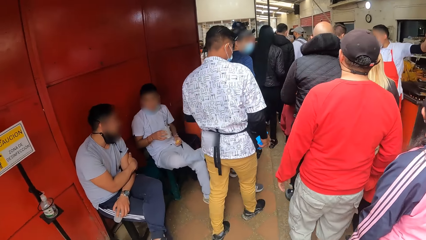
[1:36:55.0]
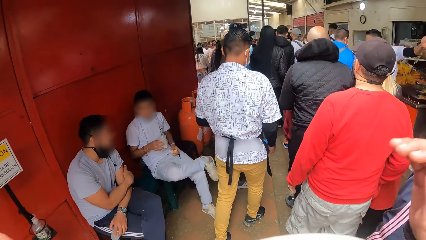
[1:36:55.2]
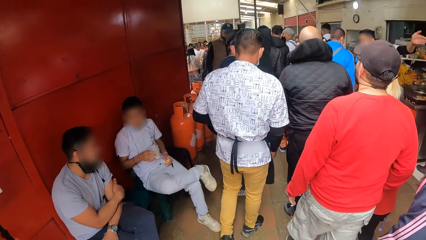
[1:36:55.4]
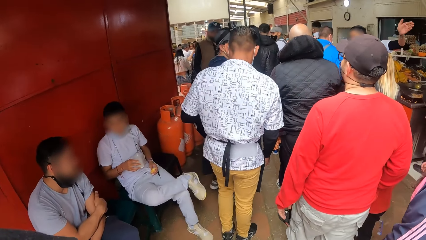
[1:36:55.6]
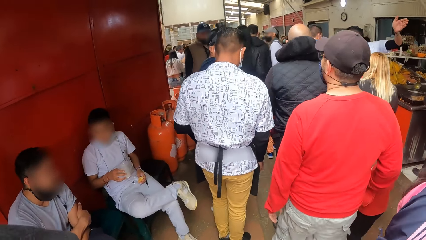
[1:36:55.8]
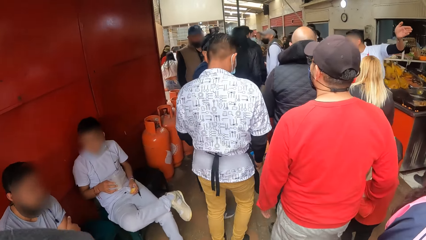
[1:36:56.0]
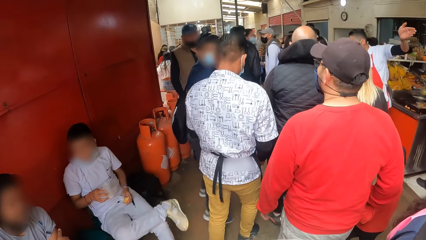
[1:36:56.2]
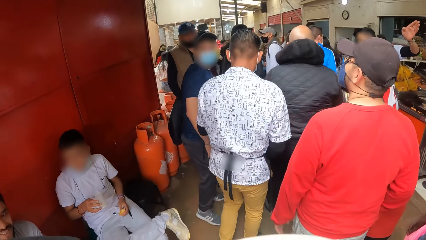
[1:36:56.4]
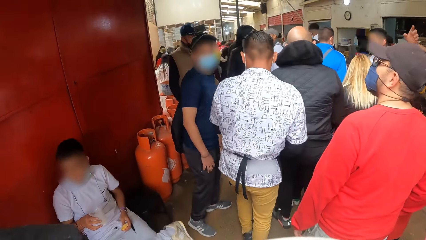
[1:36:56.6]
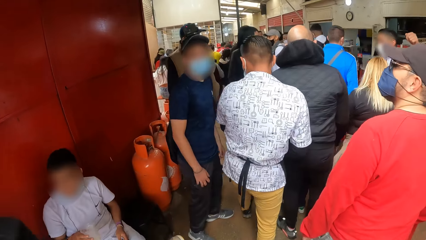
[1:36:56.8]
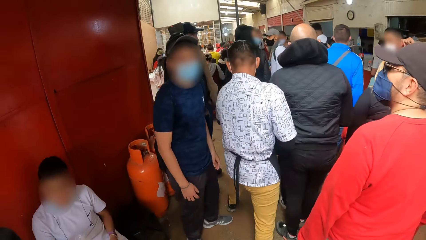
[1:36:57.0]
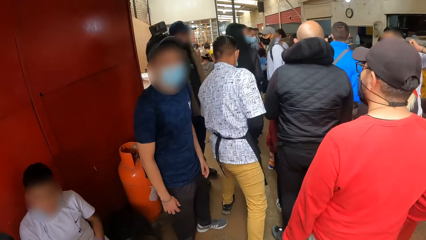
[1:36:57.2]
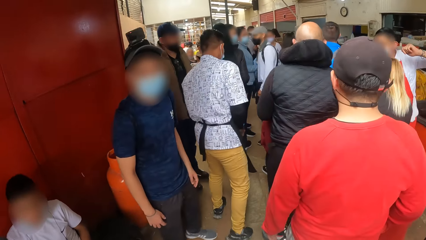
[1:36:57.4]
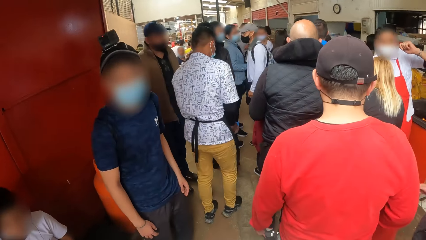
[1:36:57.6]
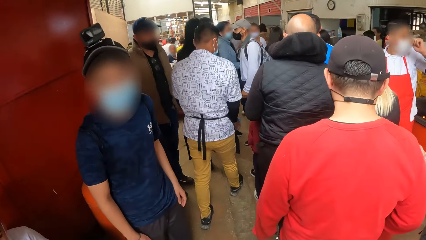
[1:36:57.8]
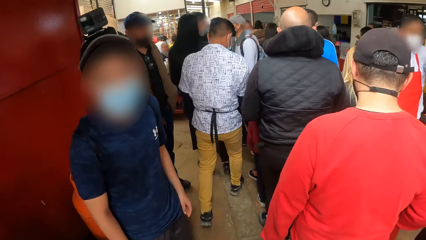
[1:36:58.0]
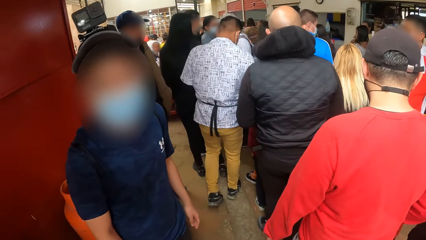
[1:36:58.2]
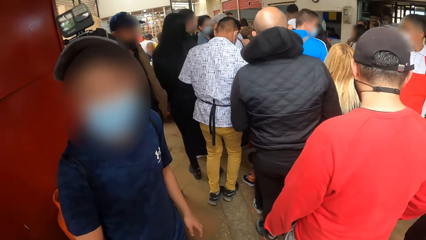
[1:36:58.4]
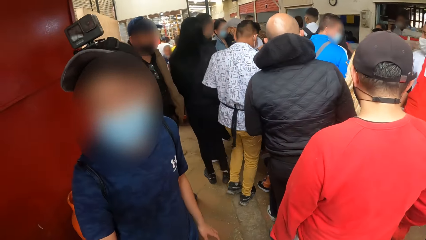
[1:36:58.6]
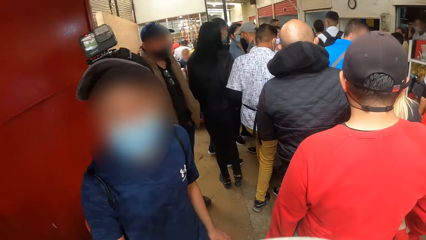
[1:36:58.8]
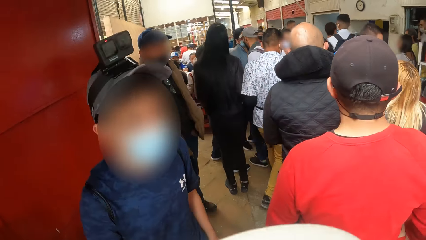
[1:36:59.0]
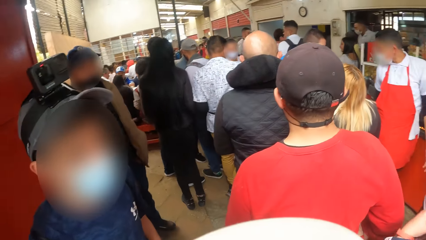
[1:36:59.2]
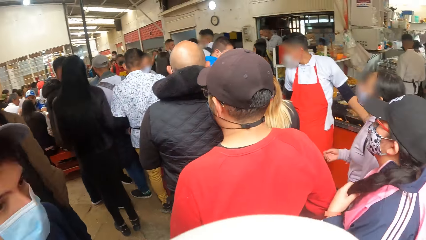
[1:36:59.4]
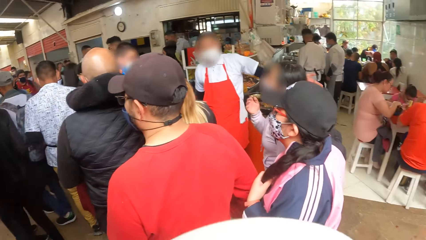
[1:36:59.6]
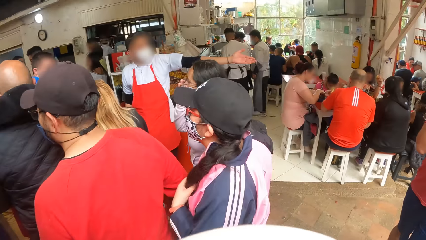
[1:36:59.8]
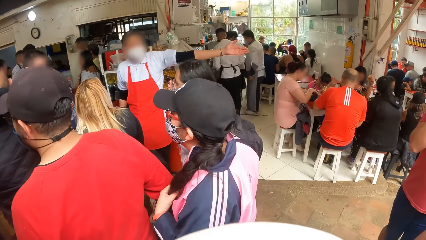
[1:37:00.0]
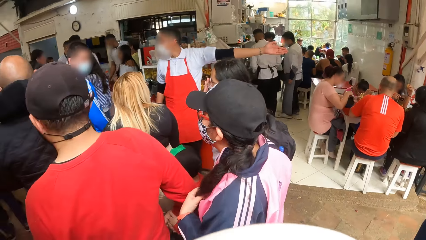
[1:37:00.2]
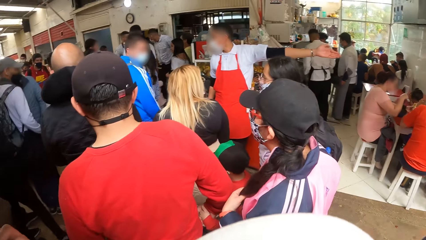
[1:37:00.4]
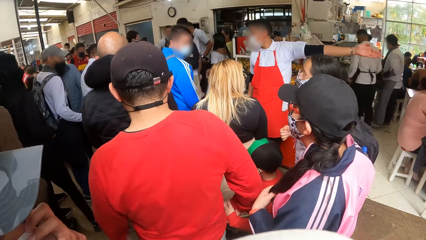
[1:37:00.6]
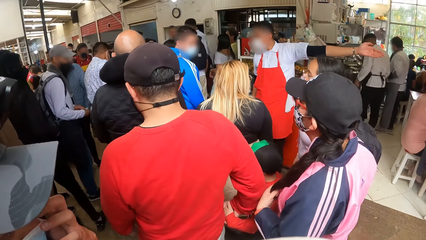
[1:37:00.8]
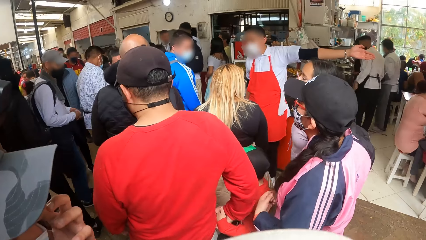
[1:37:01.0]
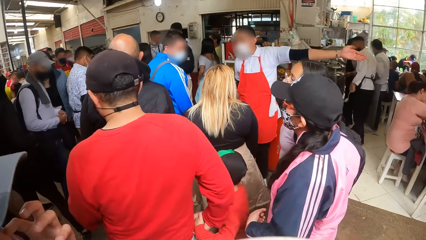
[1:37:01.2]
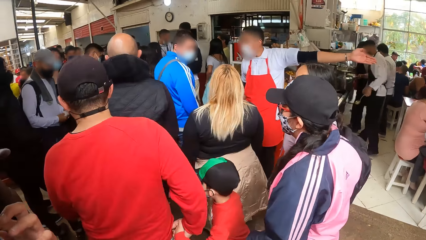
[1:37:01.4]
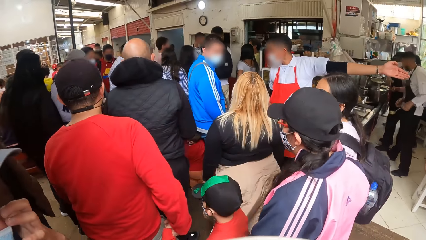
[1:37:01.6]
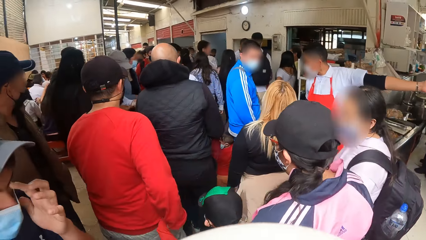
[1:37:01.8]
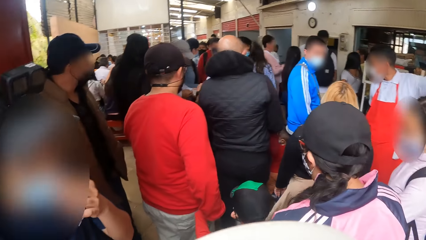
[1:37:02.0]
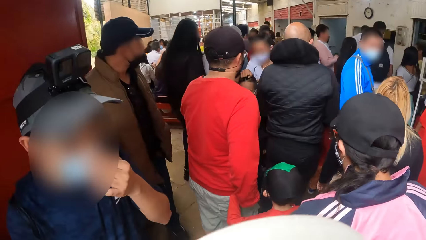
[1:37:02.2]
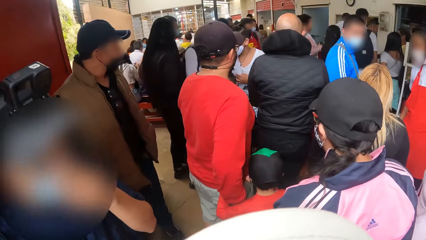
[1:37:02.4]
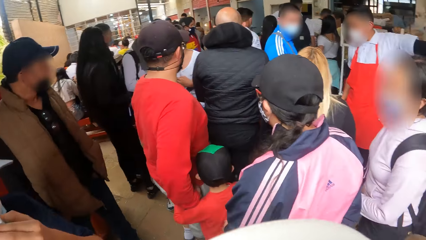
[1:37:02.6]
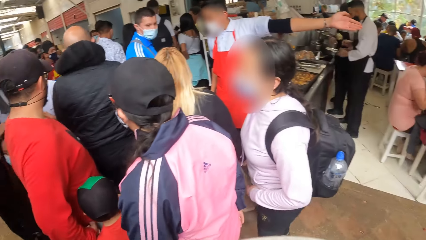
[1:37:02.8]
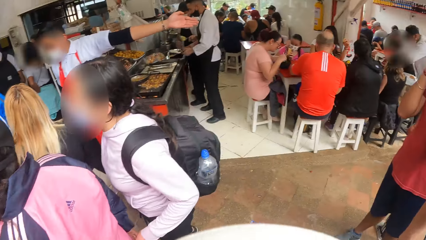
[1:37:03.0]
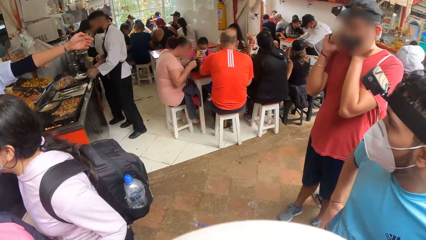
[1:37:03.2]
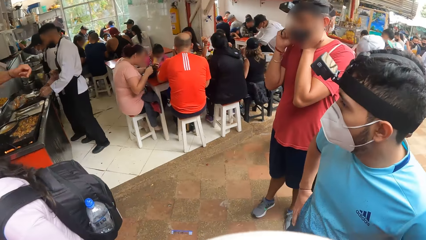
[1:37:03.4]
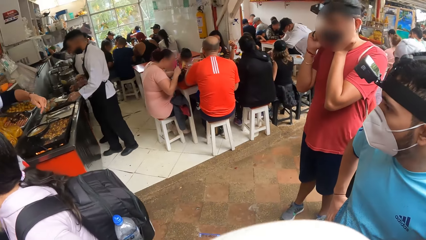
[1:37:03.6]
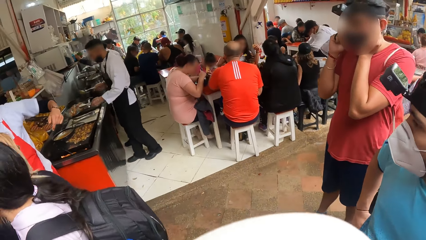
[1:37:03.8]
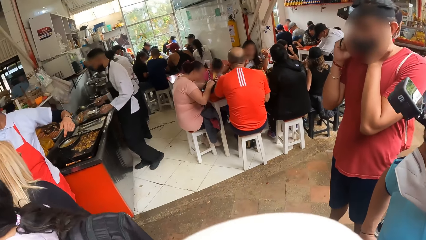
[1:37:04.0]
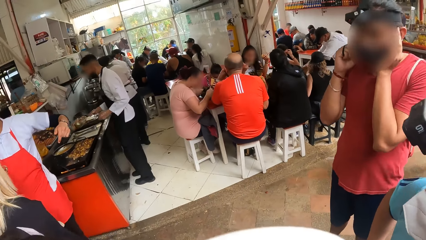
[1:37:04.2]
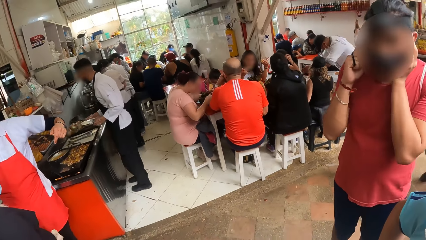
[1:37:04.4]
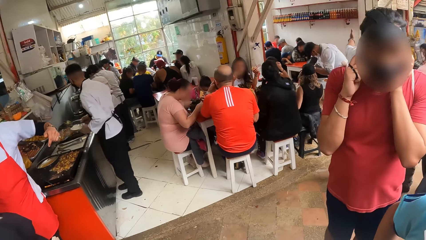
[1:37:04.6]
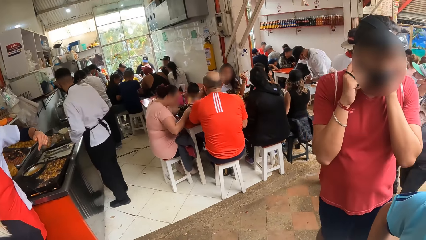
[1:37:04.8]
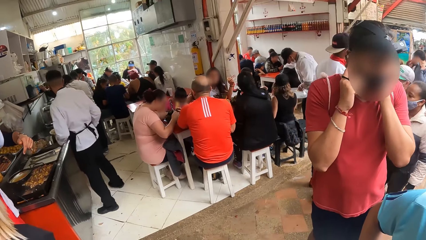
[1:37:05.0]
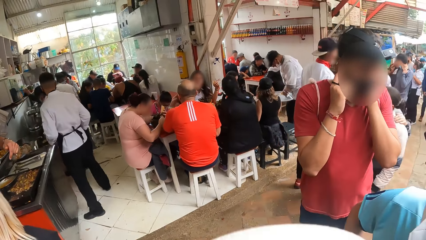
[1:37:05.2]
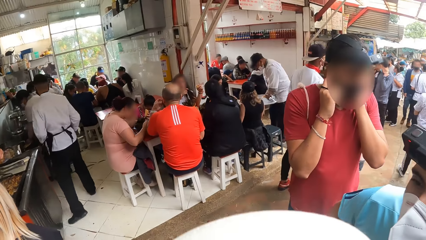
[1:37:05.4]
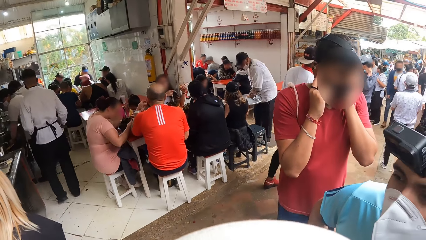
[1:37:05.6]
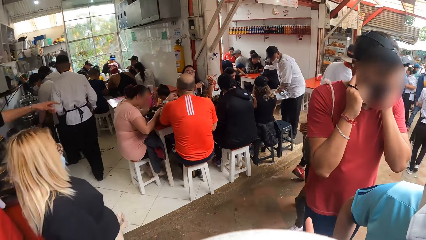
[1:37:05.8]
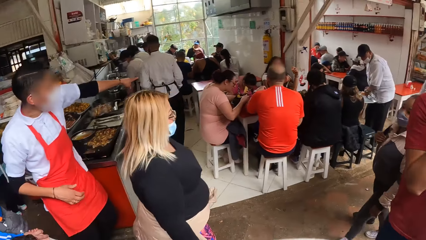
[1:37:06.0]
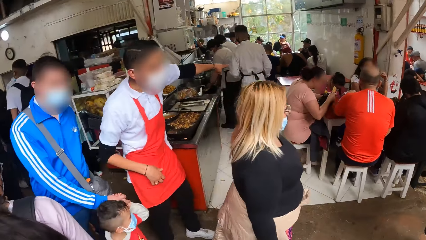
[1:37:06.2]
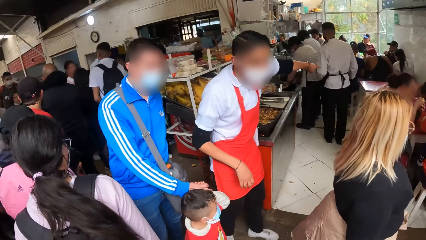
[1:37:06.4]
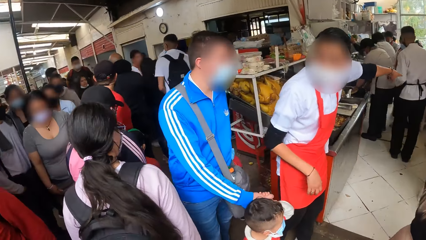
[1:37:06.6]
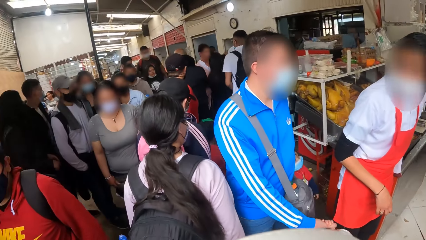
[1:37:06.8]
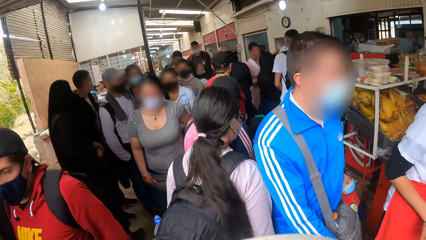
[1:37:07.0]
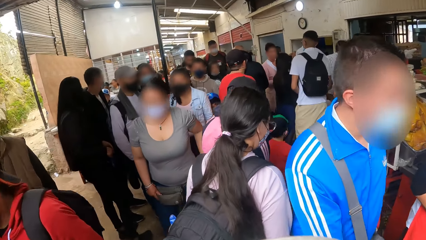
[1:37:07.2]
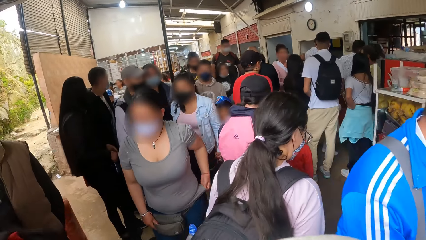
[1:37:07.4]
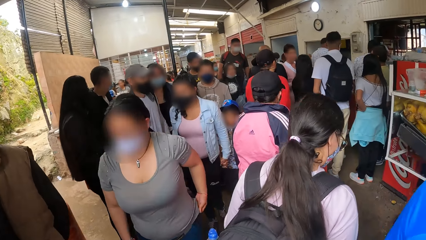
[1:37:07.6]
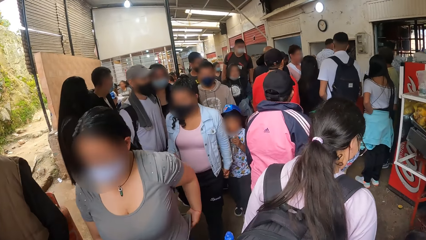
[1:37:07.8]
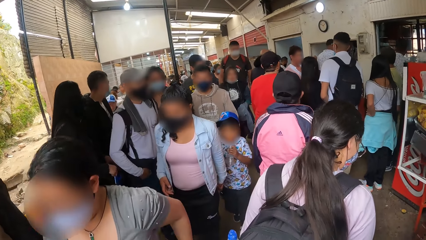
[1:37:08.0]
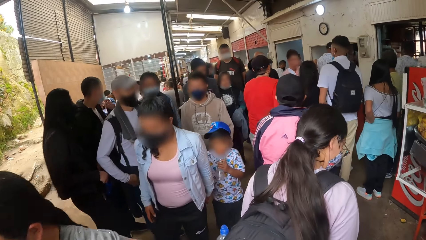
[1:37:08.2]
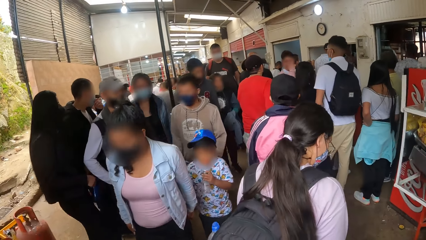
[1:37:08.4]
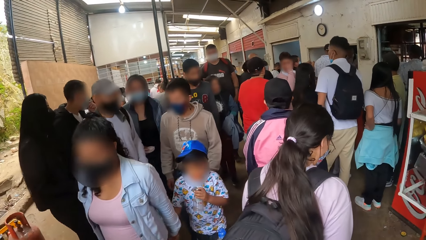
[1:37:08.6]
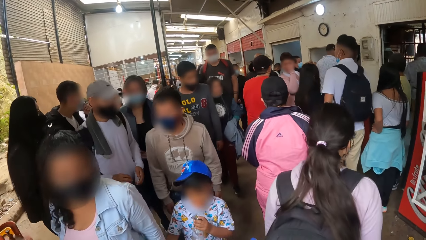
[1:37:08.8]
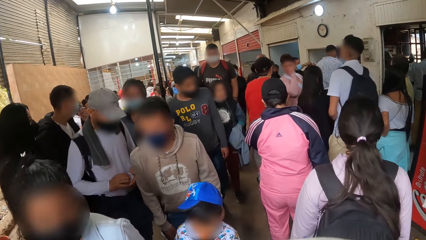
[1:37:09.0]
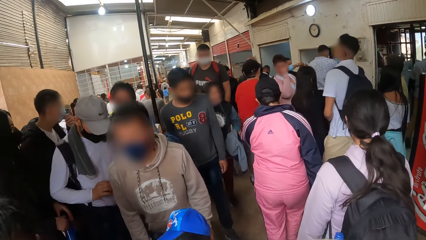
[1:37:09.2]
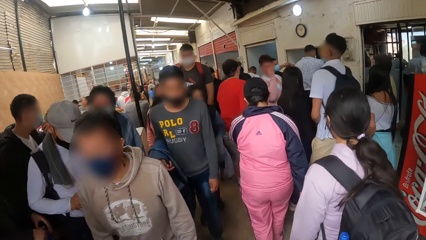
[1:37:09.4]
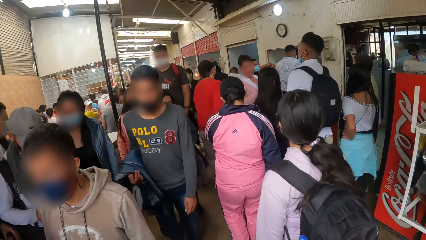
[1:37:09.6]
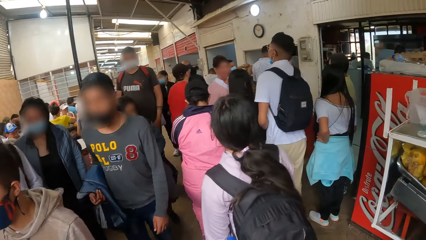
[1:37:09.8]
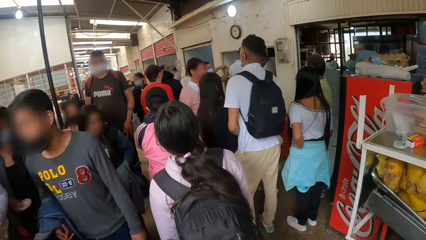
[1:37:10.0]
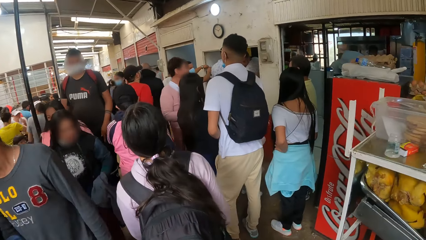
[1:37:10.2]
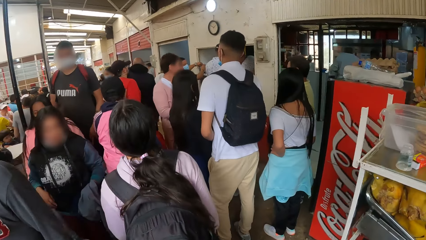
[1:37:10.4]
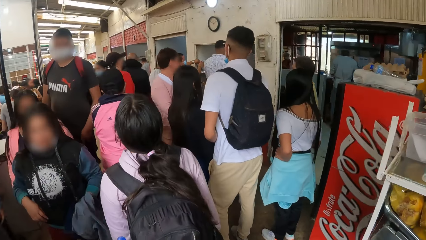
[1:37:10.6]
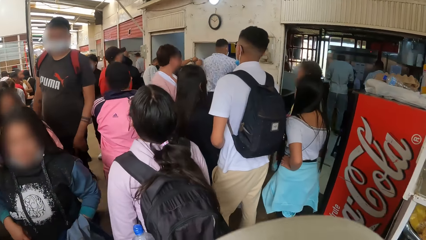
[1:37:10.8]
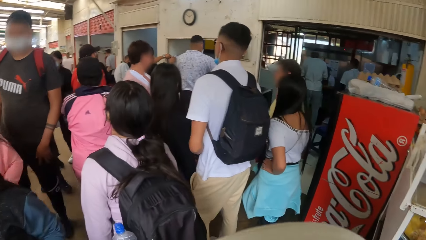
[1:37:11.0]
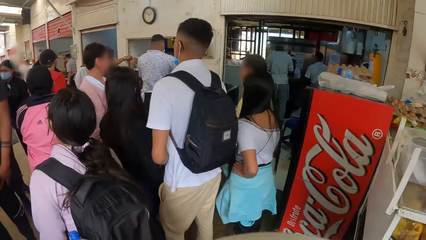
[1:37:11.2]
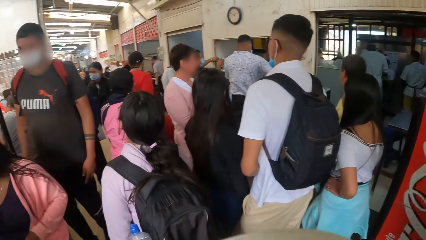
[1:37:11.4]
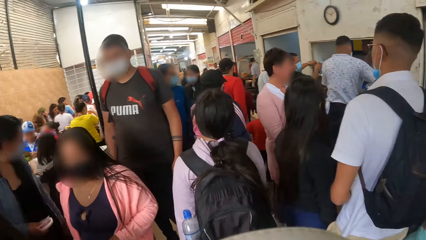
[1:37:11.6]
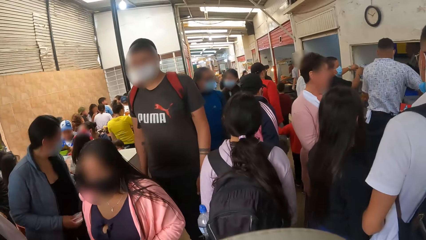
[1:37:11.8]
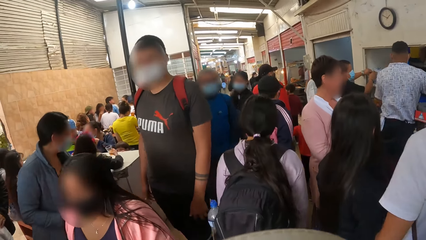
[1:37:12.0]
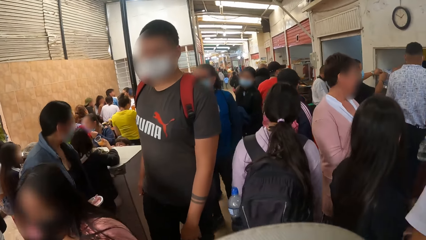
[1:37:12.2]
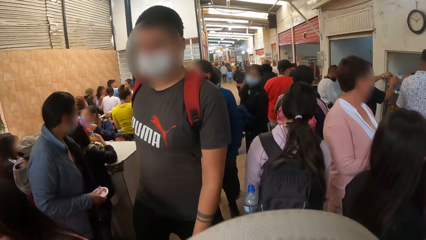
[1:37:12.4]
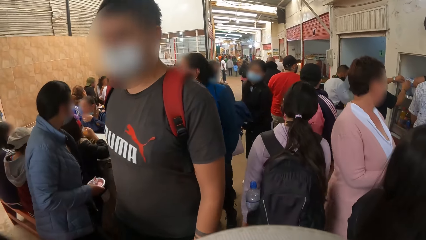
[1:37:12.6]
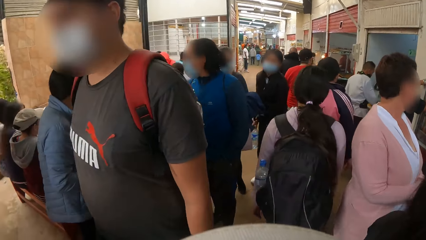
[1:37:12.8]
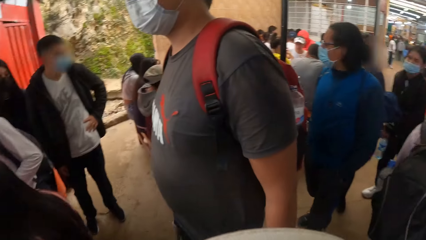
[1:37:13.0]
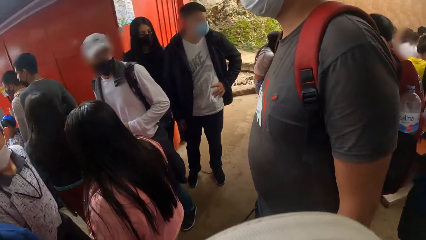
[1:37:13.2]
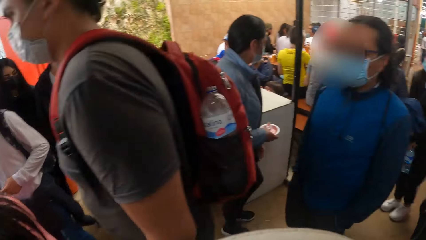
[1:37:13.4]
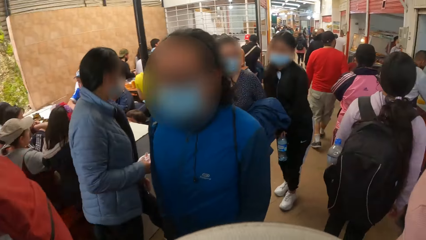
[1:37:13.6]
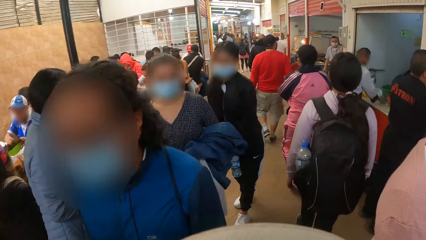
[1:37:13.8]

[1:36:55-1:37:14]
The man interacts with the camera wearer. The camera wearer interacts with the man.
